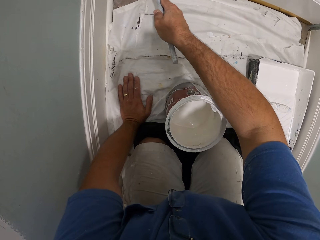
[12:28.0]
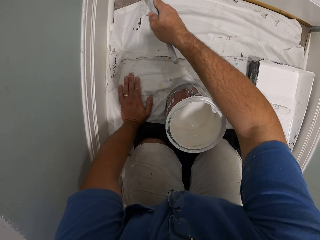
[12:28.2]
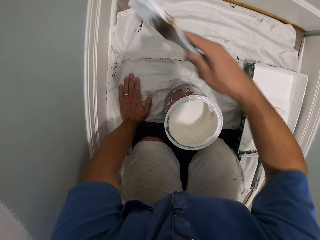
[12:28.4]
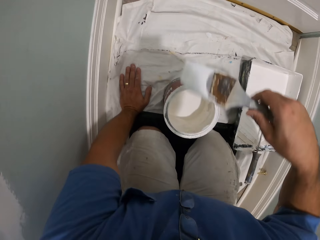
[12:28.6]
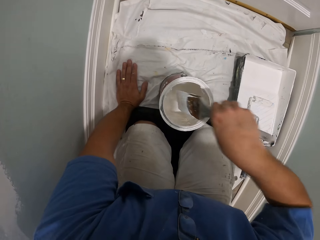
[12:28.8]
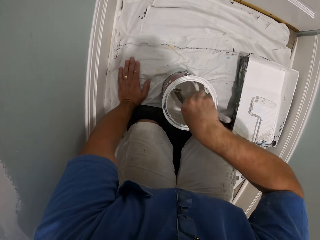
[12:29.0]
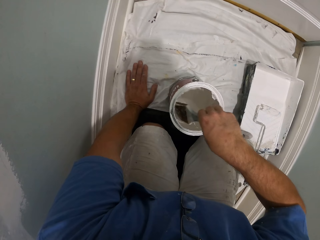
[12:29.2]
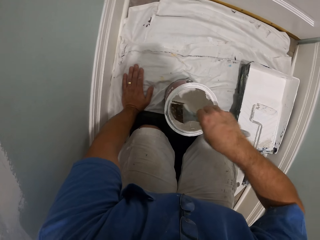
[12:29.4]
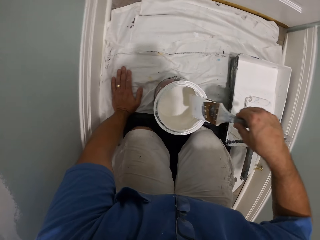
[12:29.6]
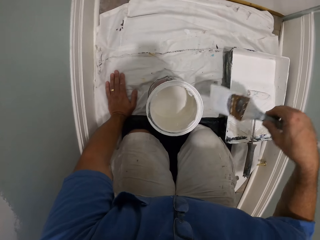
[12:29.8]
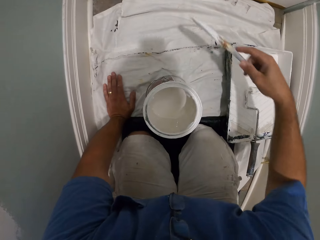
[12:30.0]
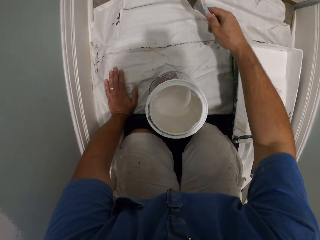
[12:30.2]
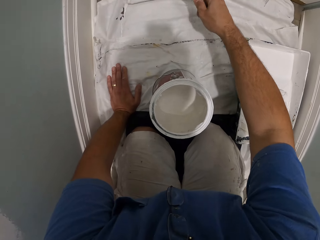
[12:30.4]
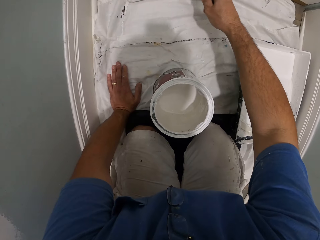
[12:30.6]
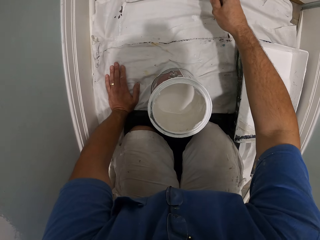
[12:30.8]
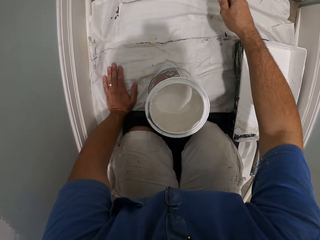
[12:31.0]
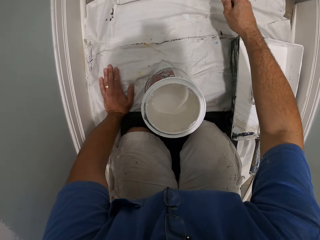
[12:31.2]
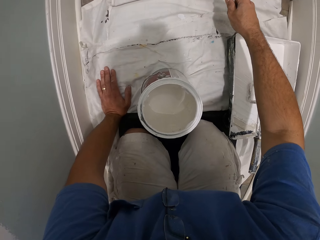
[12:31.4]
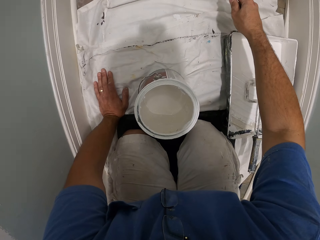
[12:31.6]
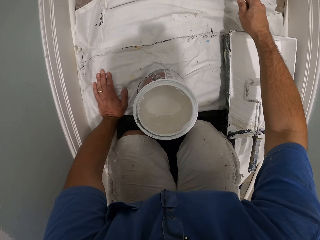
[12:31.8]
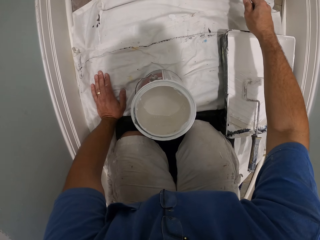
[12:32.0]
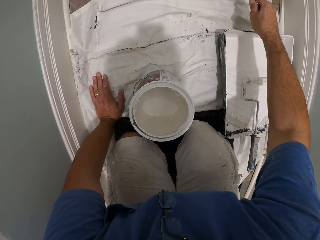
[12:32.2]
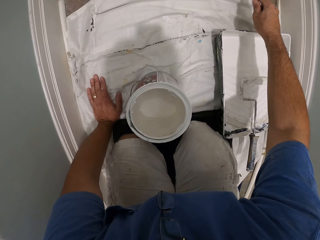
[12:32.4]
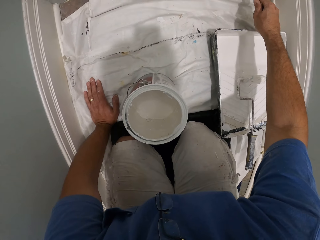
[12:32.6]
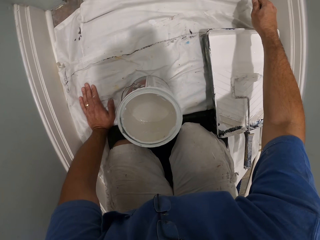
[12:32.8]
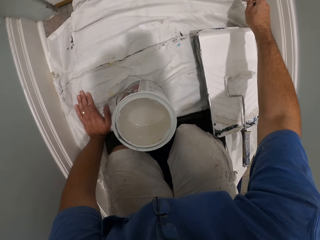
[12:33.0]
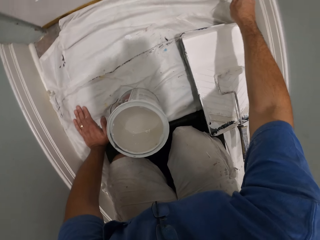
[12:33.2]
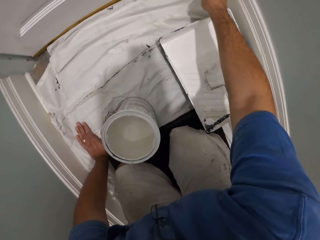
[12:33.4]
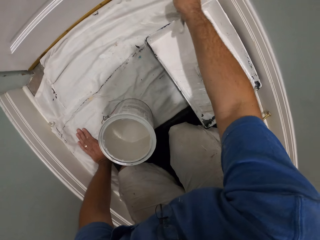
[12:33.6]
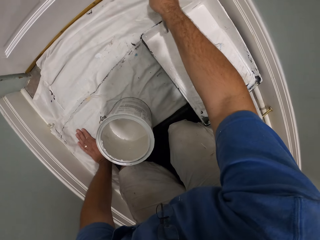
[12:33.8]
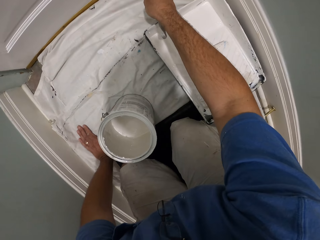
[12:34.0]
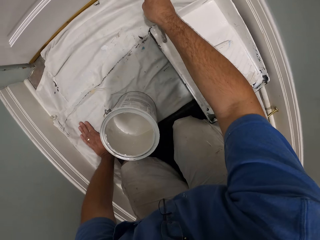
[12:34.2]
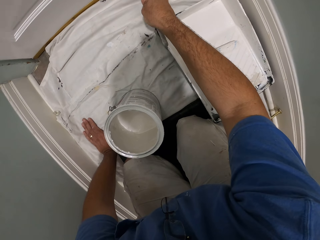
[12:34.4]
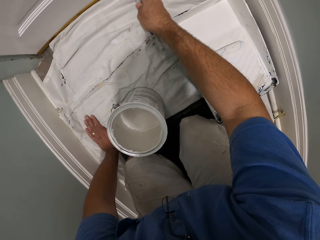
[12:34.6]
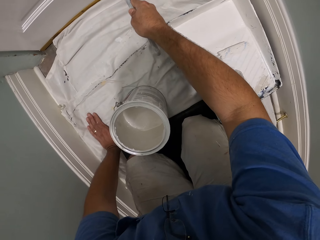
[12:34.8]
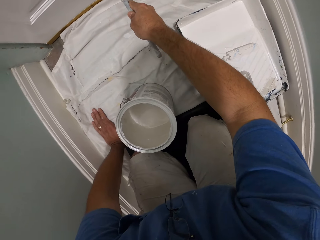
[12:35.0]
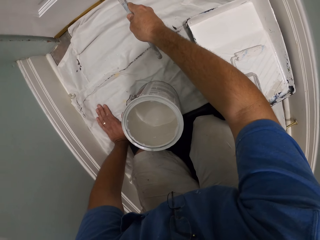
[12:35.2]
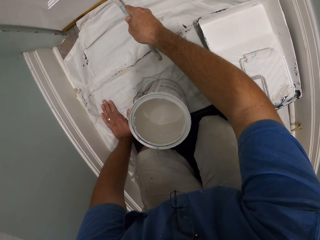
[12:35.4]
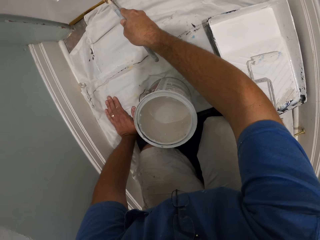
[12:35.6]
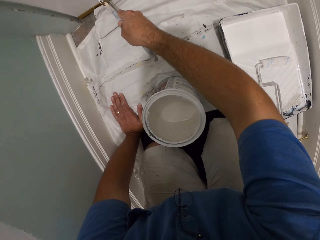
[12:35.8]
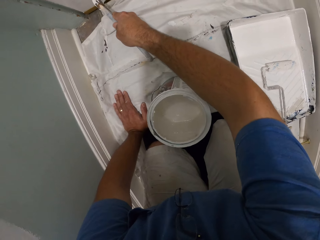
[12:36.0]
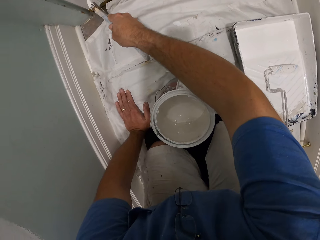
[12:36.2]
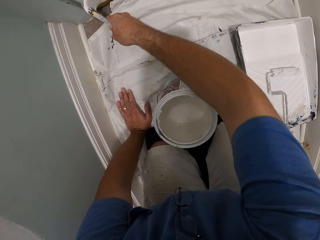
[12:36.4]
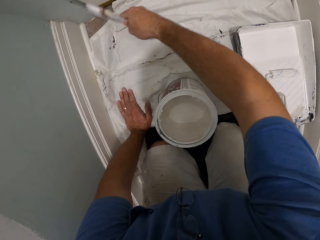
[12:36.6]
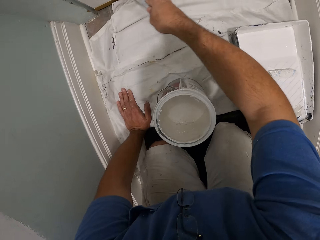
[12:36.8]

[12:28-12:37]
The camera wearer dips the brush into the paint can. They wipe the brush over the brim of the can briefly. They paint the door with the paint brush.

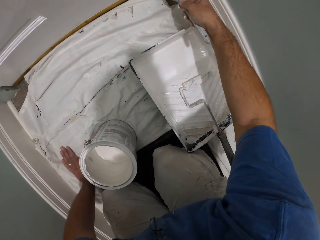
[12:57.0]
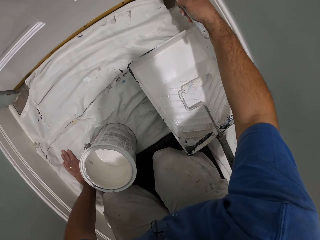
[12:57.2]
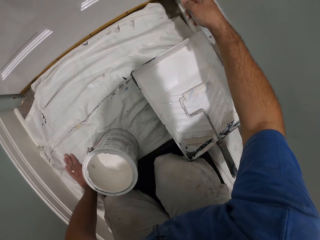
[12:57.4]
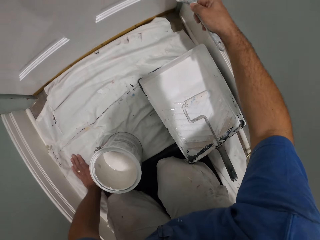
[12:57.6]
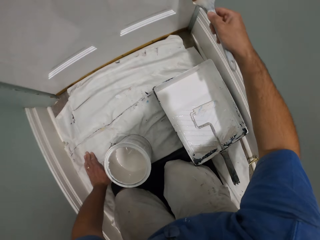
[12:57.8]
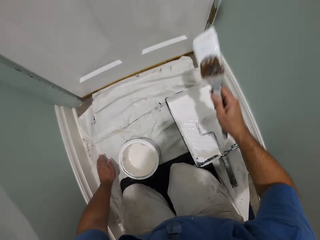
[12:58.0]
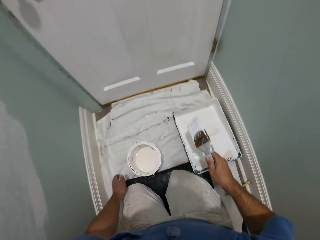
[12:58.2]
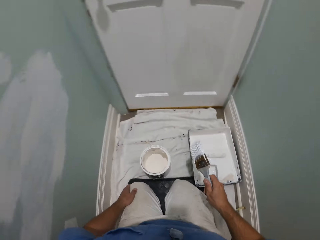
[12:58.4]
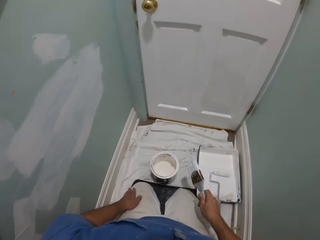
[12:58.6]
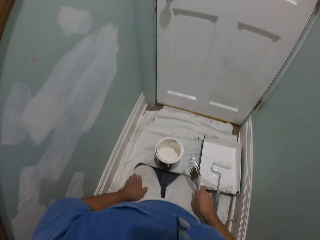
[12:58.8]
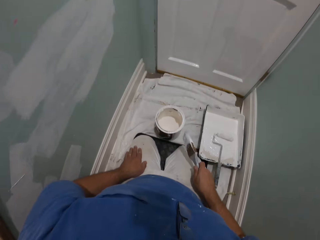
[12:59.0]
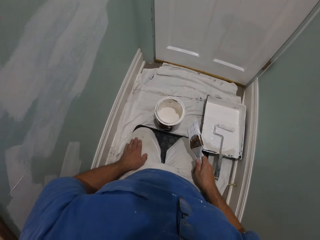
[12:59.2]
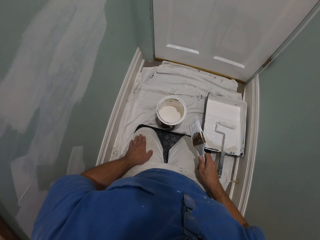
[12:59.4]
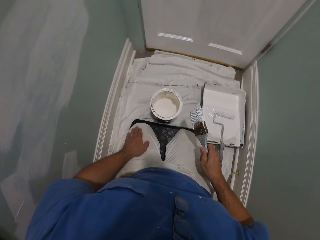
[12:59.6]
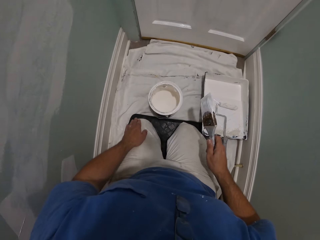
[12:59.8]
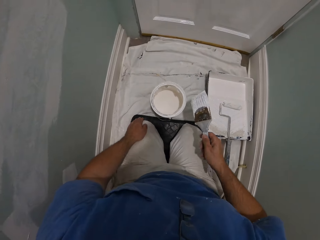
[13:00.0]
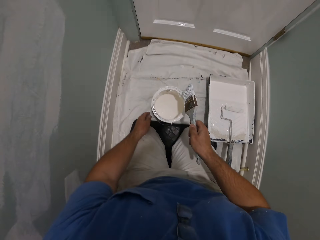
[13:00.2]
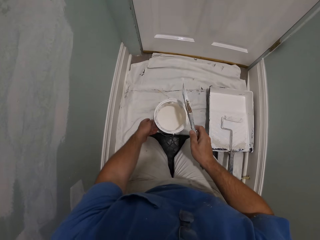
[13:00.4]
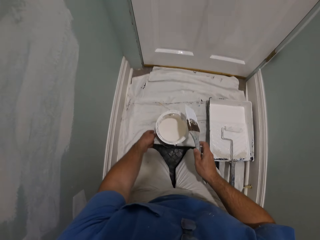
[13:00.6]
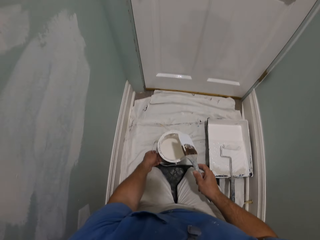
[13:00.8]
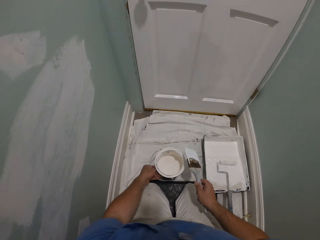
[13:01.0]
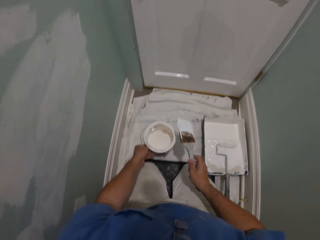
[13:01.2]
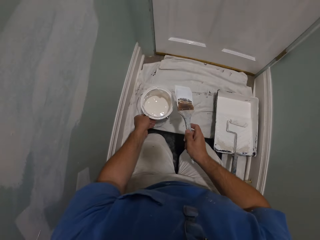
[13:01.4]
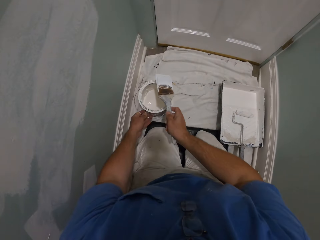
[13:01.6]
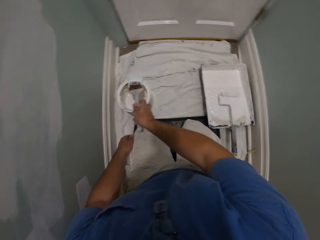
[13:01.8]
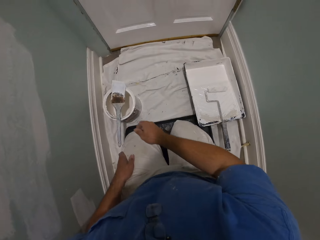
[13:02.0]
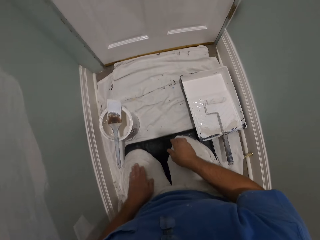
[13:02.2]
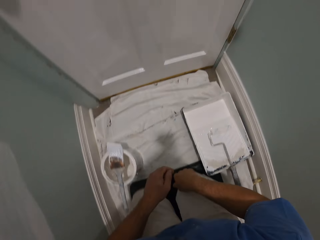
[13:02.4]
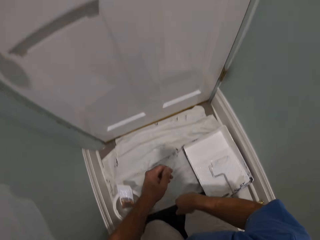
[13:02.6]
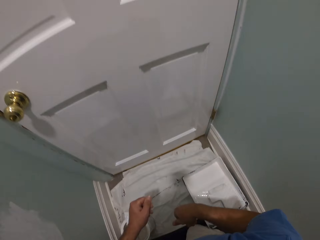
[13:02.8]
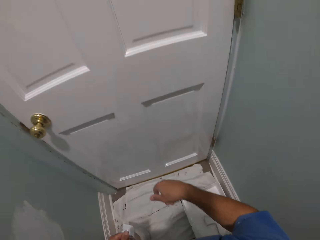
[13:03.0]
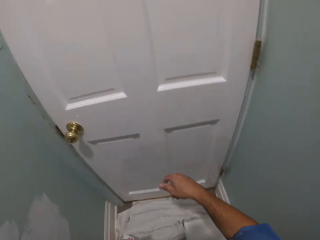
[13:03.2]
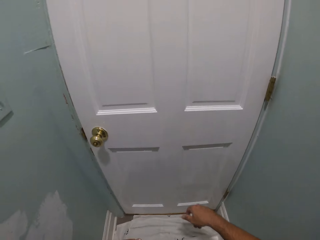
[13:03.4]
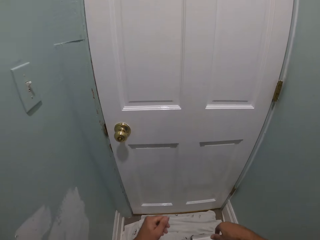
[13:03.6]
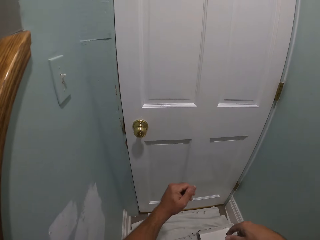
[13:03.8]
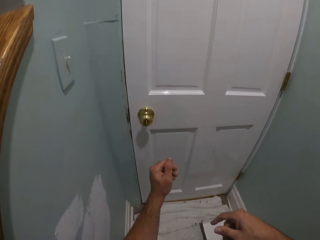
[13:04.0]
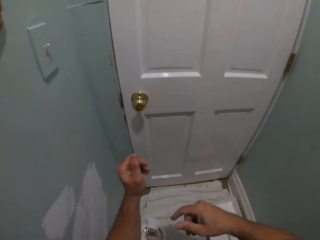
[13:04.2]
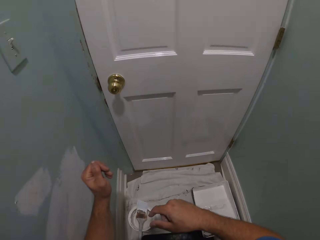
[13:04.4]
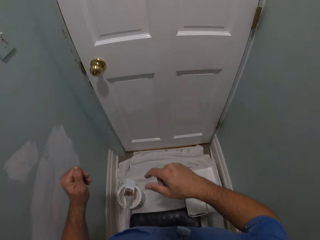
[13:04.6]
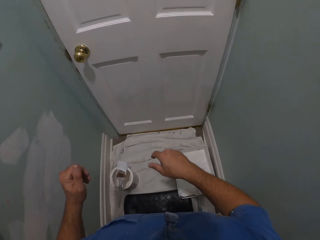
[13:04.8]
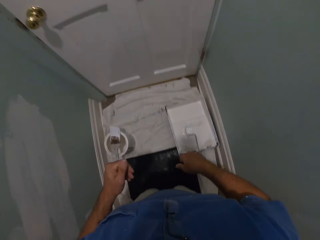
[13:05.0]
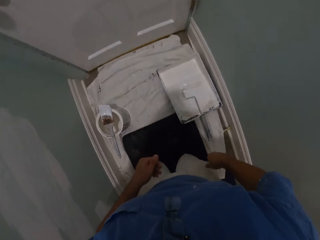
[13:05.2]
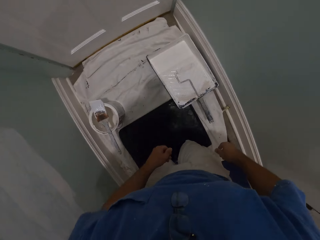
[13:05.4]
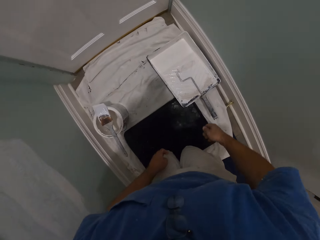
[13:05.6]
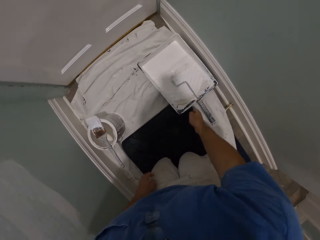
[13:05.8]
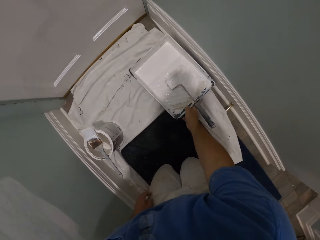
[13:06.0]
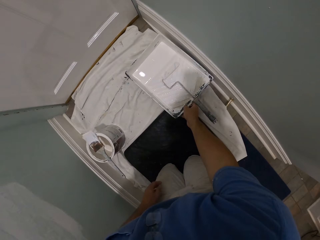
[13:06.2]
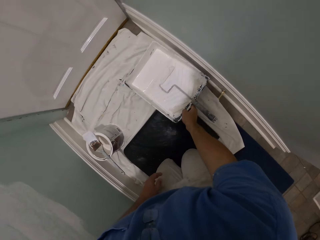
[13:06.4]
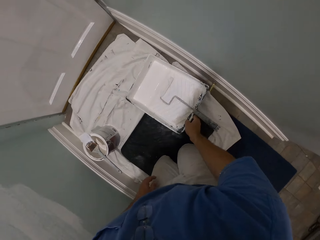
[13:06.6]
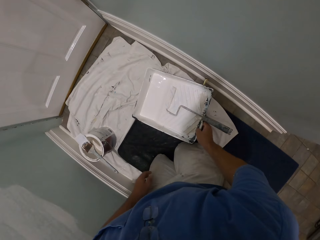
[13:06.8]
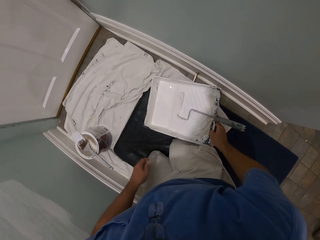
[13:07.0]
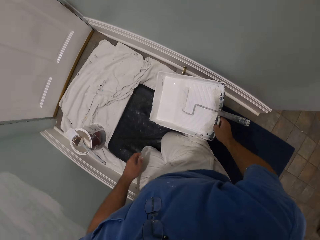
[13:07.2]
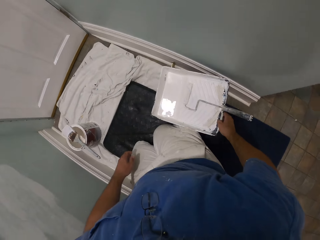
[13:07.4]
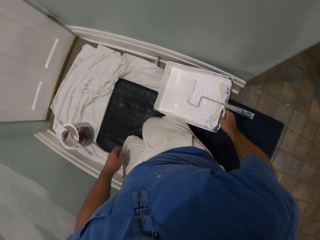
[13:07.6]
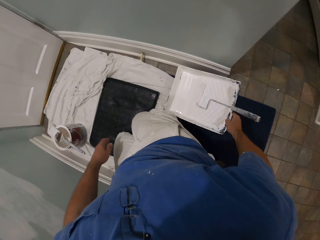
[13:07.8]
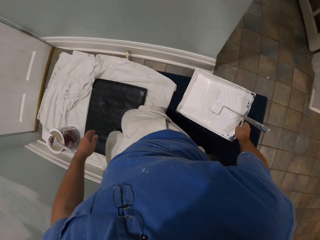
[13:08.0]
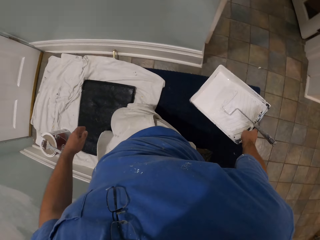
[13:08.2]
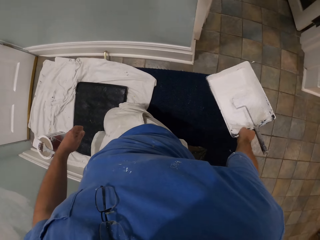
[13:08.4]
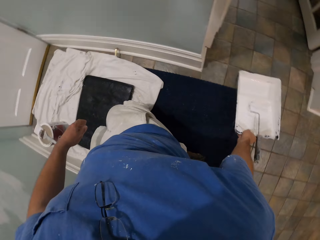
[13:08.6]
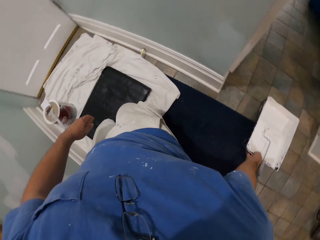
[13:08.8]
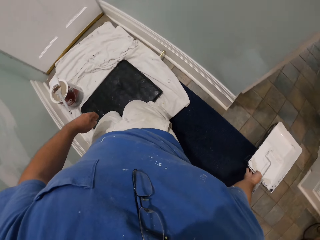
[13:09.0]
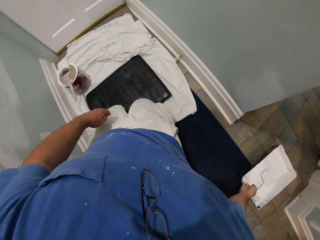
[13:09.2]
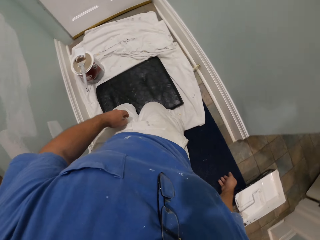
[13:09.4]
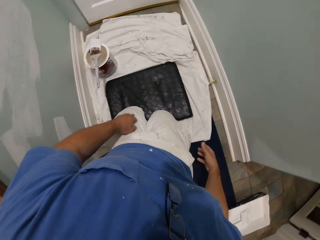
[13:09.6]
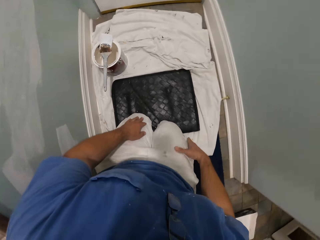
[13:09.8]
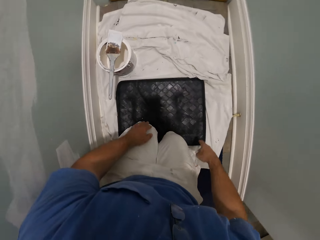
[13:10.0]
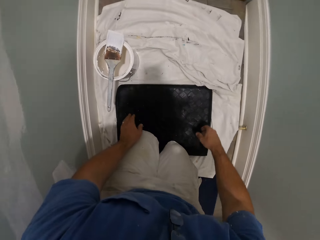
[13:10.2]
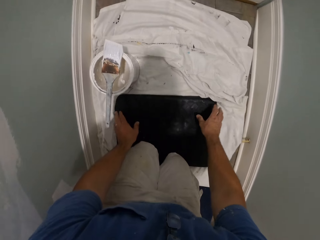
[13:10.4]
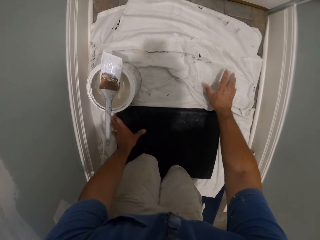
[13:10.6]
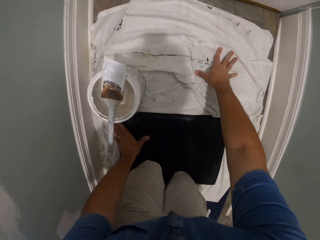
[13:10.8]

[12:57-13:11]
The camera wearer rests both hands with the brush on his thigh. He moves the paint can or container with his left hand briefly. He places the brush on the brim of the paint can. He kneels properly on a foot mat. He stretches the body. He lifts the paint container and moves the paint container to his back. He puts the paint container down. He touches the mat. He touches something.
